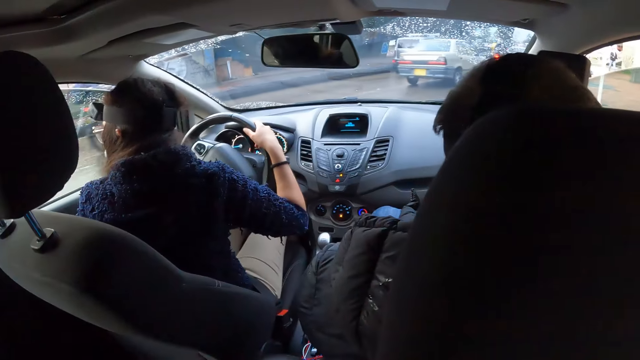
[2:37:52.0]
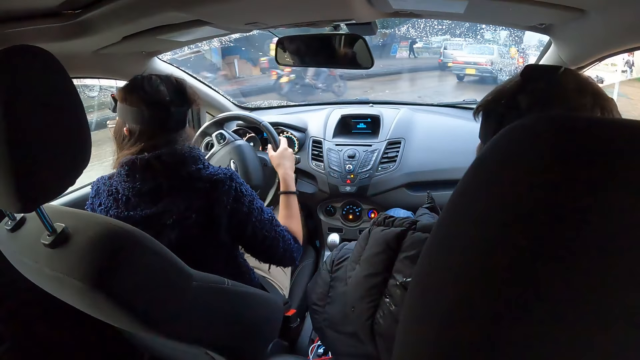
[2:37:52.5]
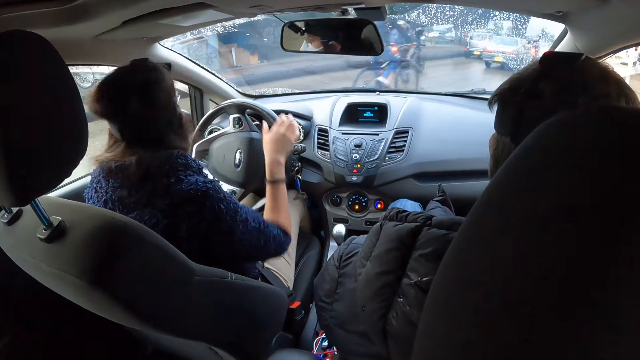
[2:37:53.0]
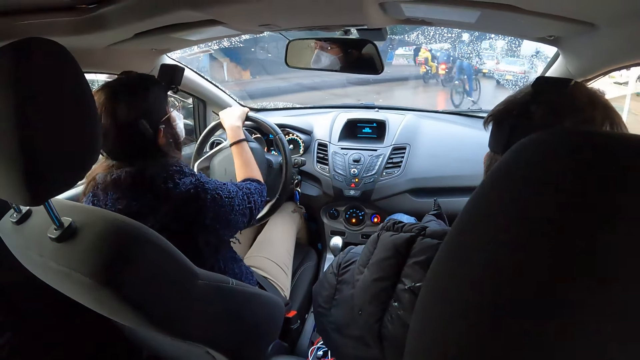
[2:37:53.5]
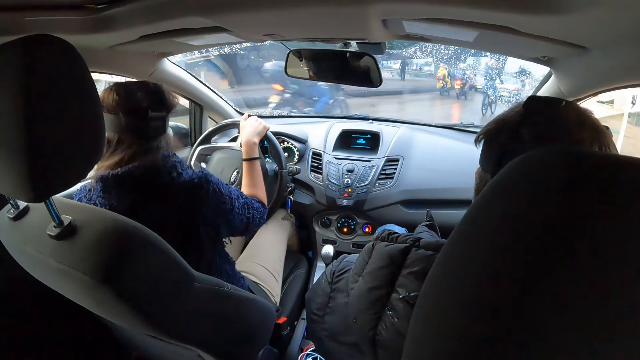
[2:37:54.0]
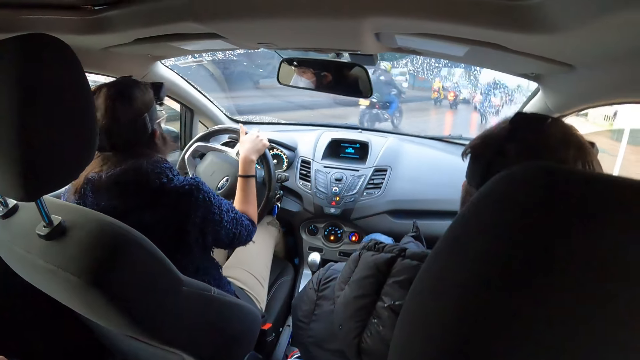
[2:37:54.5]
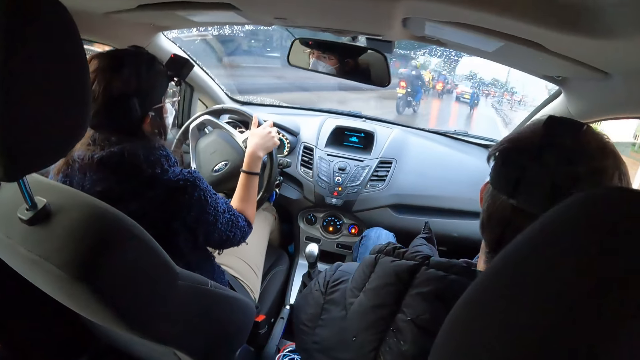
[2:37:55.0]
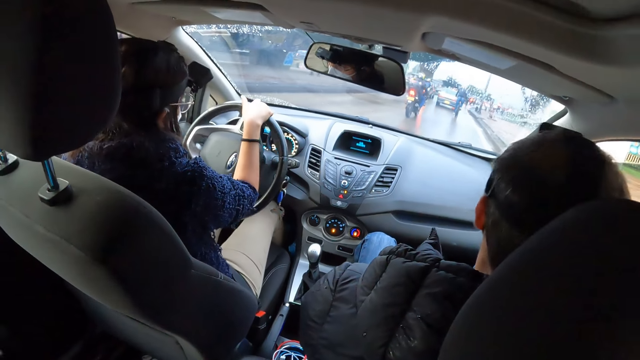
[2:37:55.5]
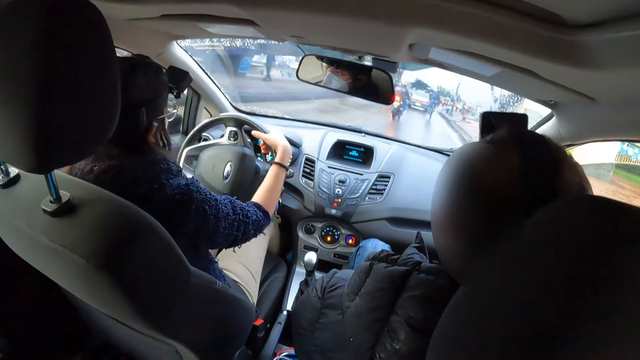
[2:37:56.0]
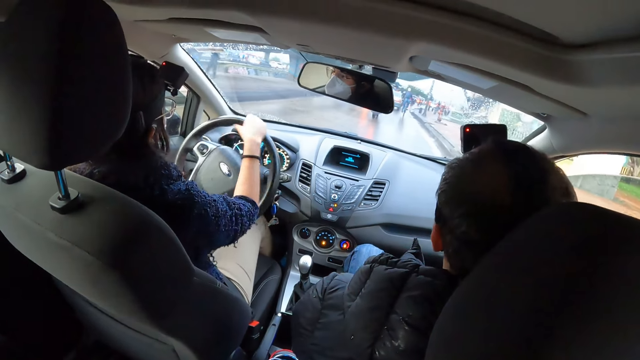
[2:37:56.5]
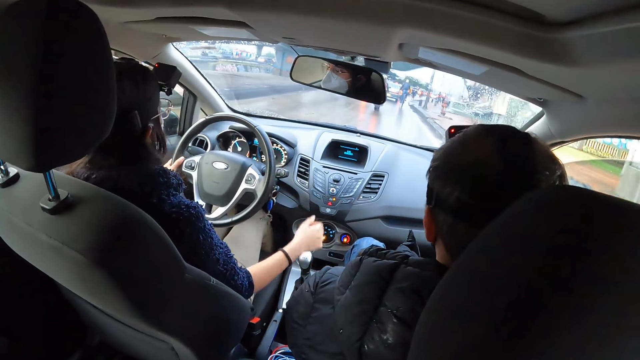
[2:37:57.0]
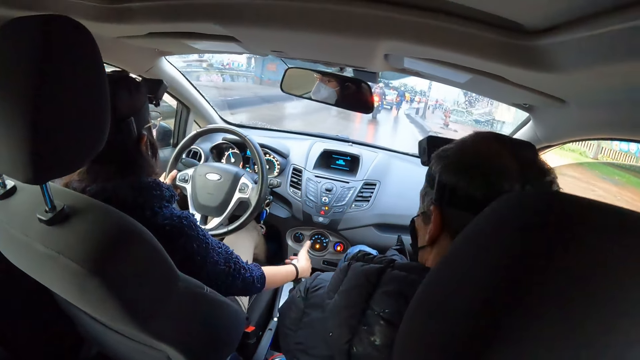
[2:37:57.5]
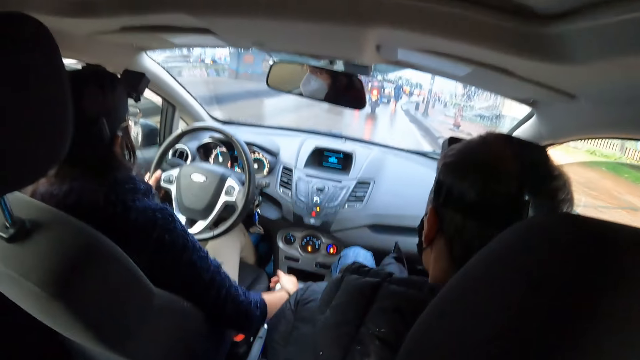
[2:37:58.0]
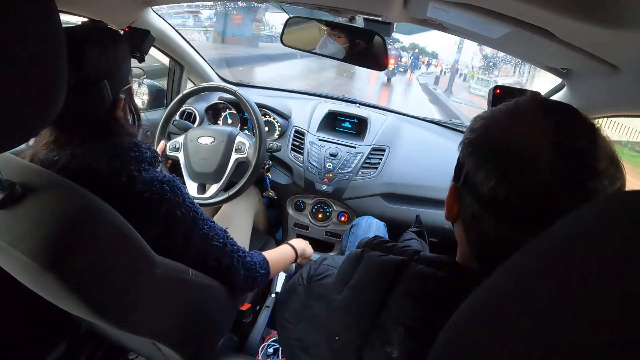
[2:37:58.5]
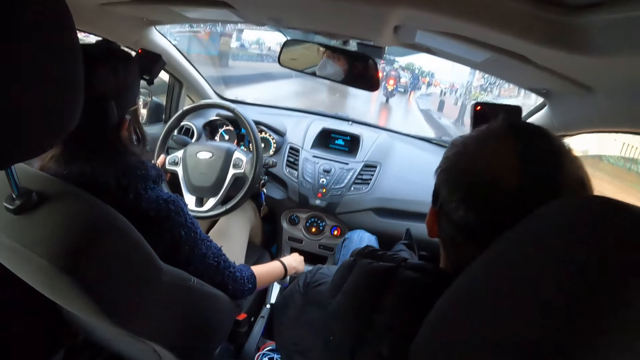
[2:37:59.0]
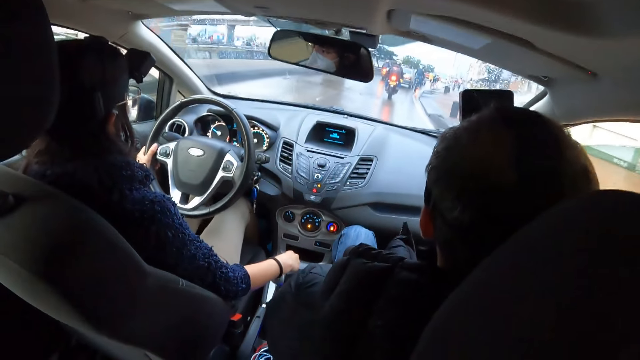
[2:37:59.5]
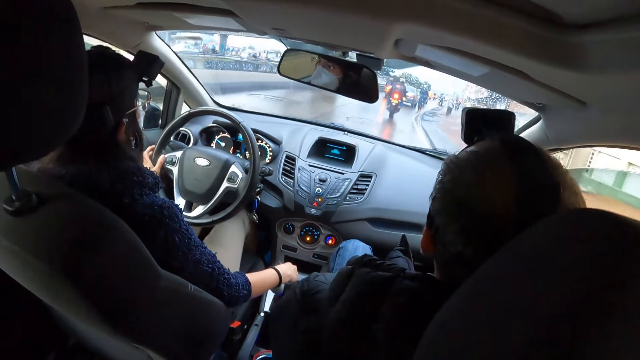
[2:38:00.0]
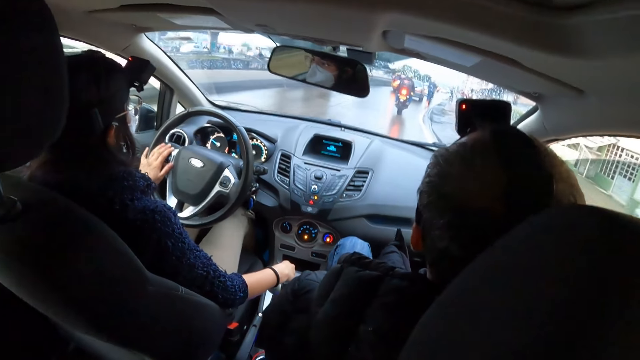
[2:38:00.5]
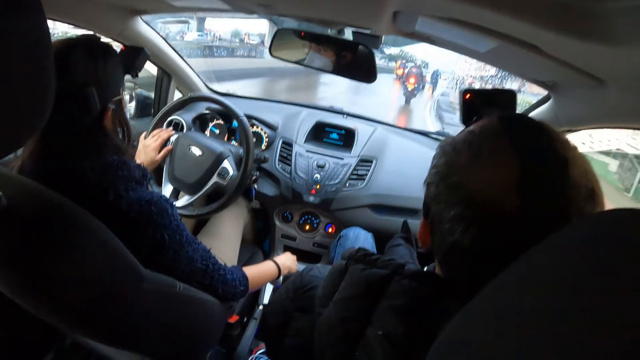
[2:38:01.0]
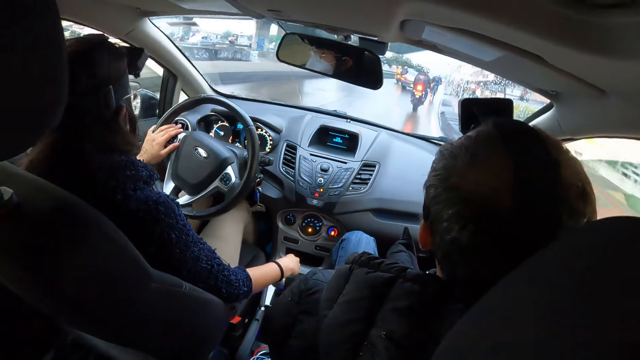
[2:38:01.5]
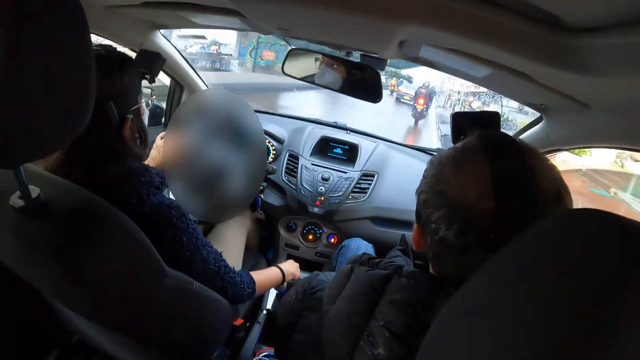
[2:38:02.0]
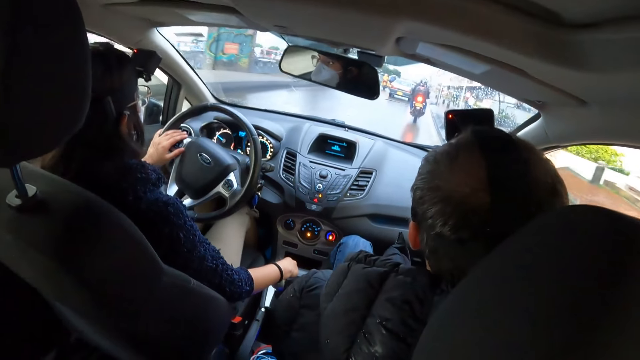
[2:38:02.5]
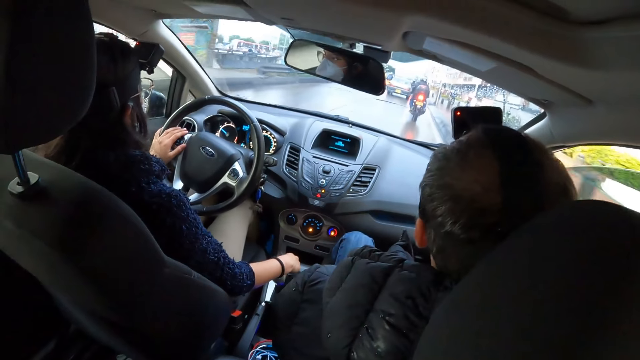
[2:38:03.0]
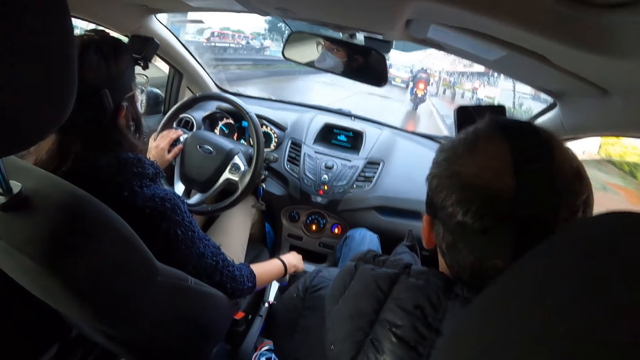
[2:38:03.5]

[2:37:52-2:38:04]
A woman drives the car. The woman drives the car with her left hand on the steering. The woman moves the car gear with her right hand.

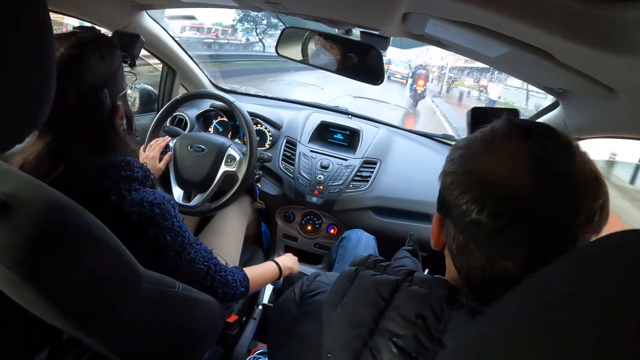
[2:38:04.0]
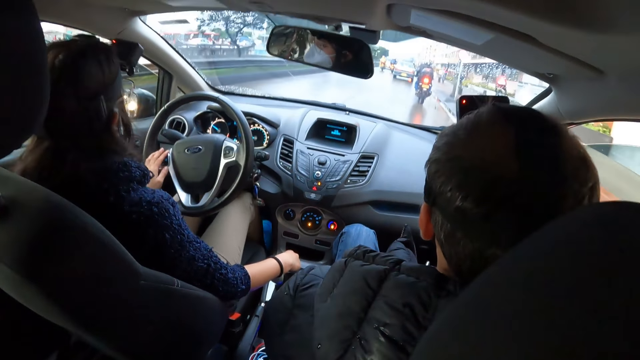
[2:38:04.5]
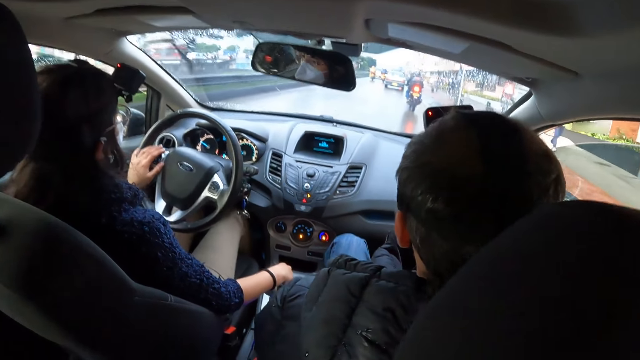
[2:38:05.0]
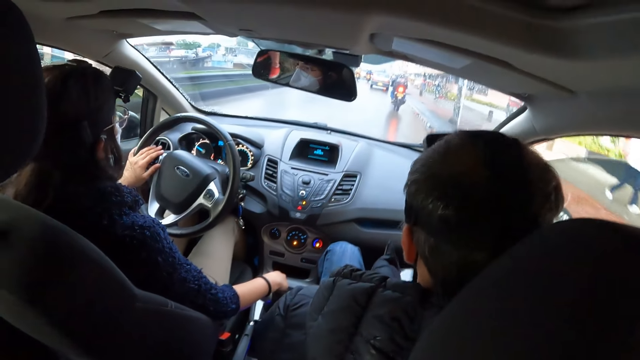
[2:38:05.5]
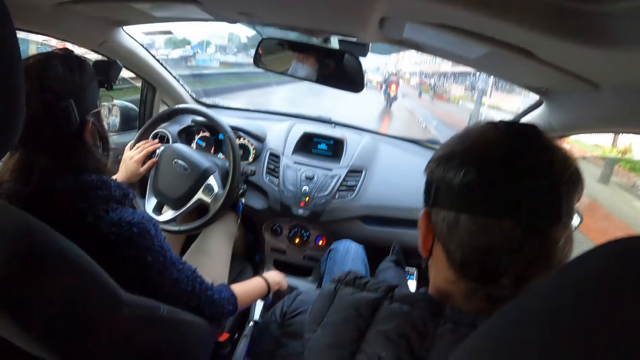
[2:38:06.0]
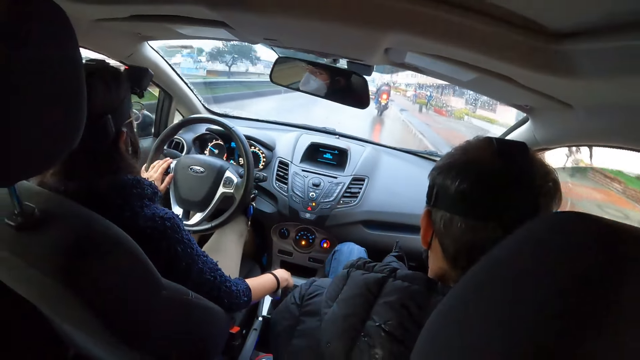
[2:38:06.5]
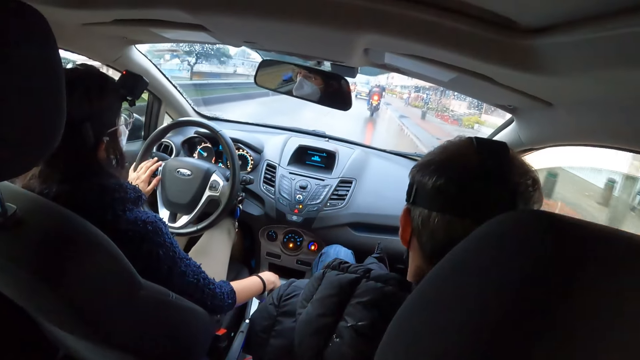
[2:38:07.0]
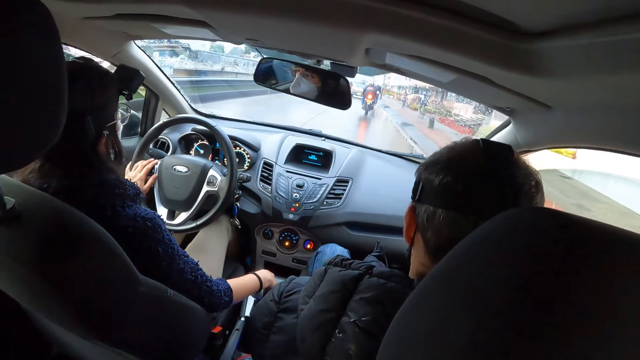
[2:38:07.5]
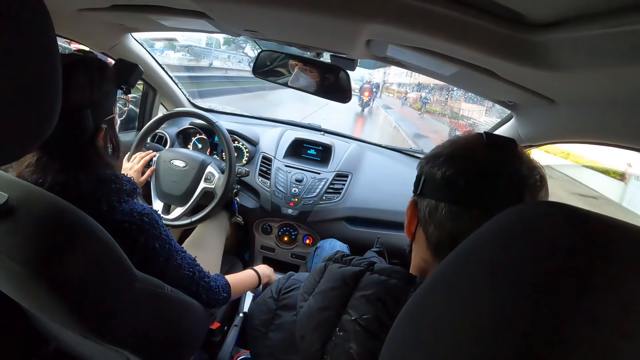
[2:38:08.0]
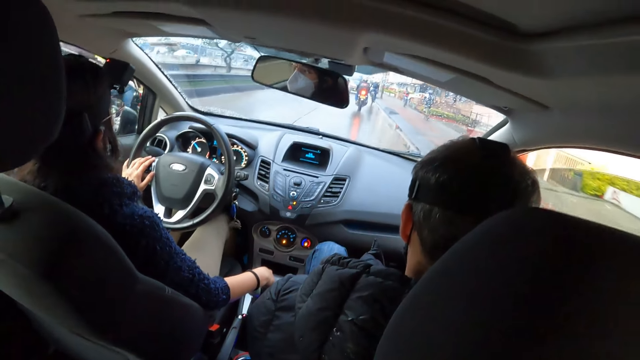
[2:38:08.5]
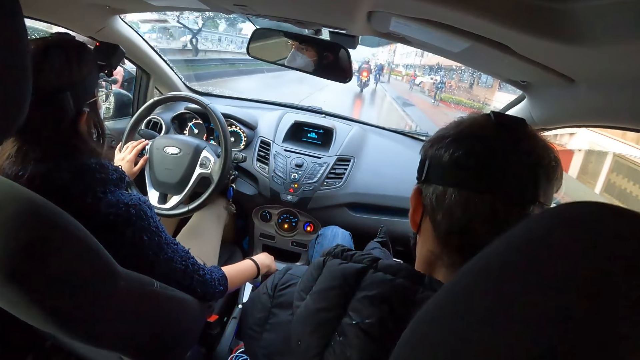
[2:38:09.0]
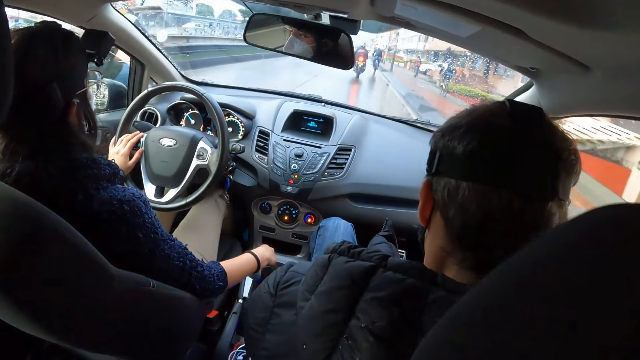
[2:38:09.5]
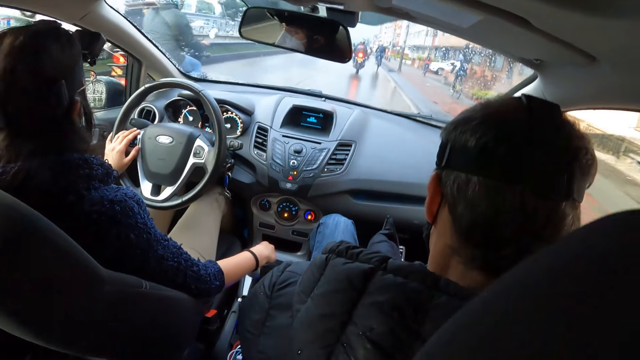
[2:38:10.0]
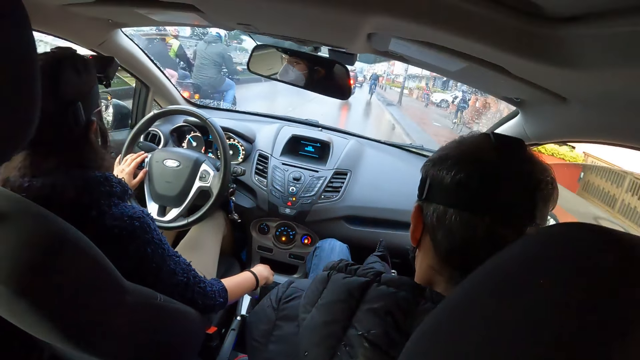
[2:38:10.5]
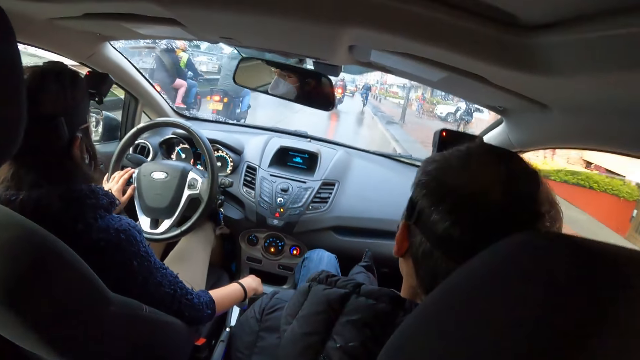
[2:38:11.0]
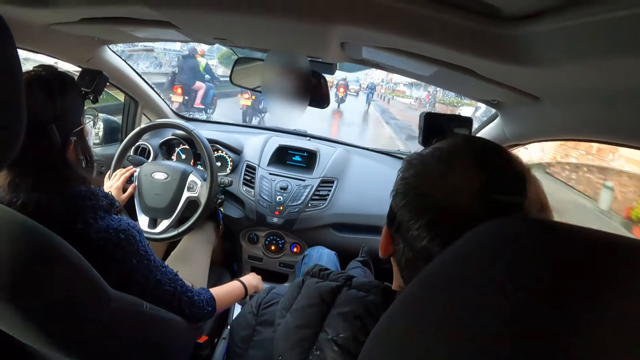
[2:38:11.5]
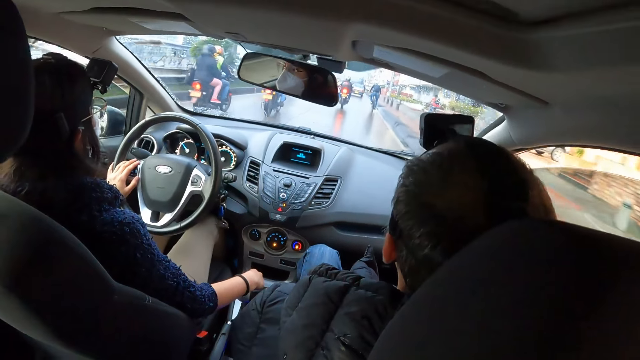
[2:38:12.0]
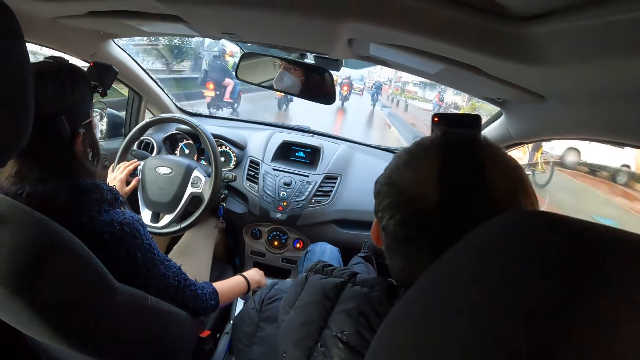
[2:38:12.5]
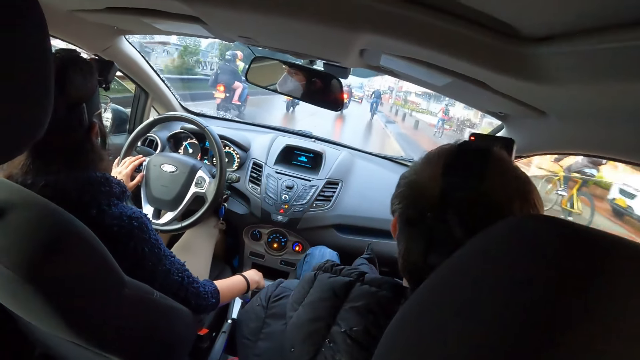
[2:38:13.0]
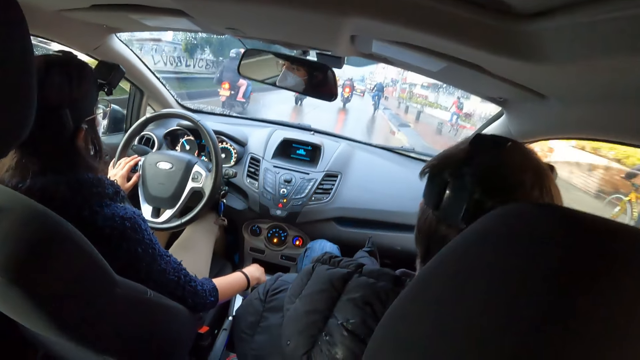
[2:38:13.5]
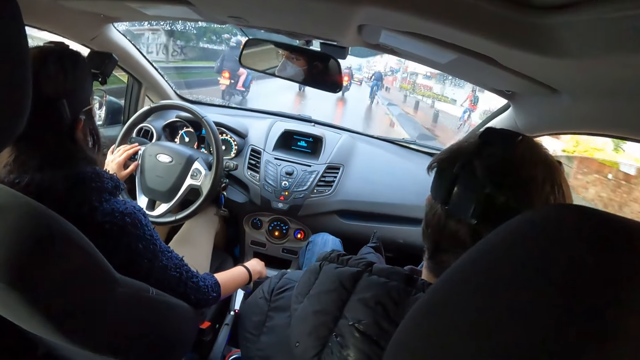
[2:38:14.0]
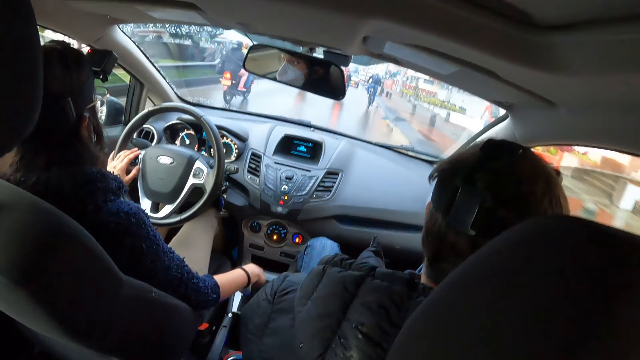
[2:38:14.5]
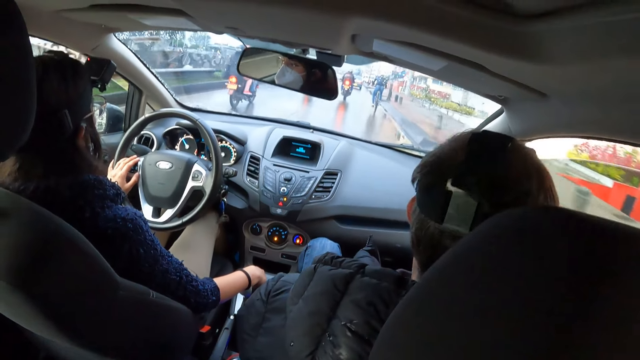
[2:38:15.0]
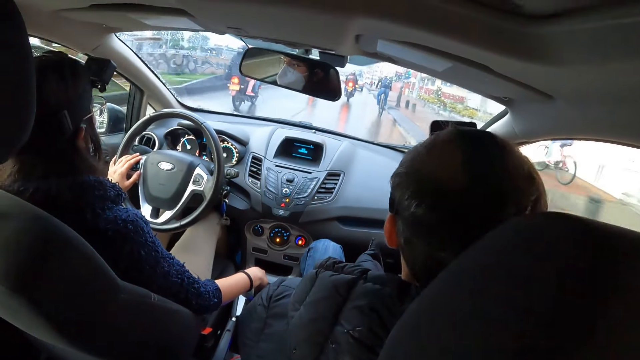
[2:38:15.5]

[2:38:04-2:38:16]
A man uses the phone. A woman drives the car.
